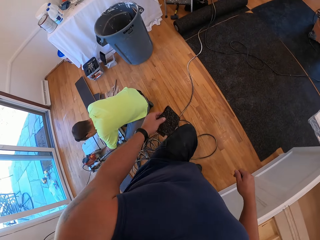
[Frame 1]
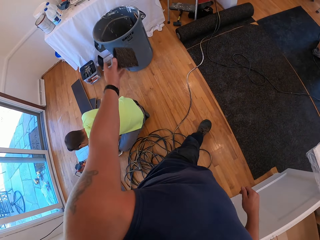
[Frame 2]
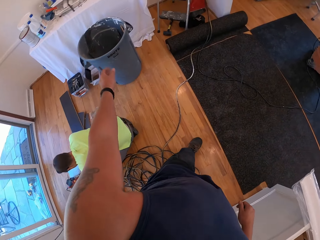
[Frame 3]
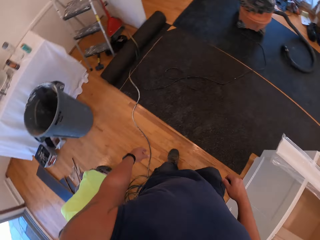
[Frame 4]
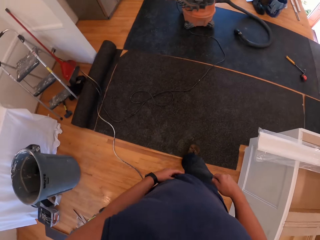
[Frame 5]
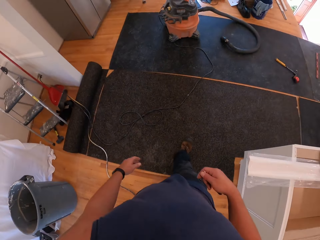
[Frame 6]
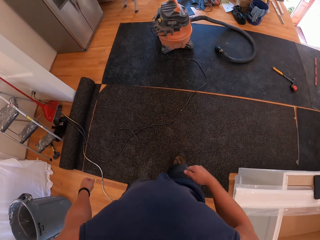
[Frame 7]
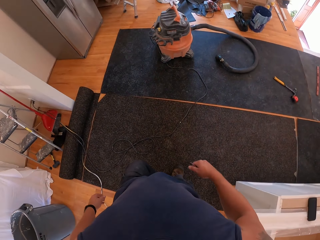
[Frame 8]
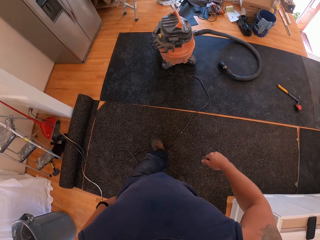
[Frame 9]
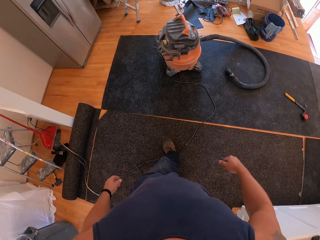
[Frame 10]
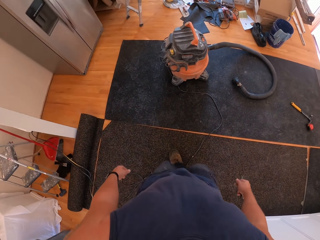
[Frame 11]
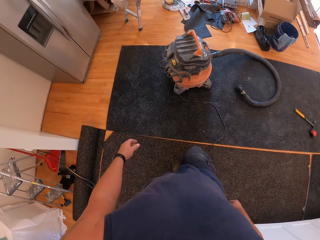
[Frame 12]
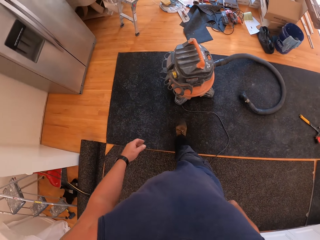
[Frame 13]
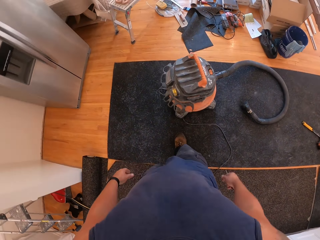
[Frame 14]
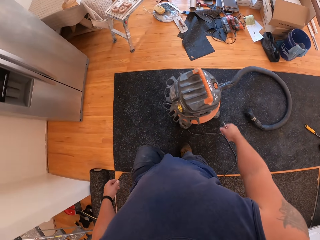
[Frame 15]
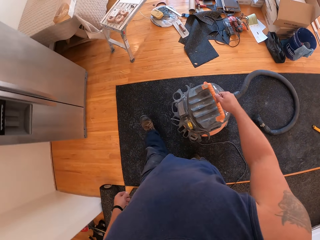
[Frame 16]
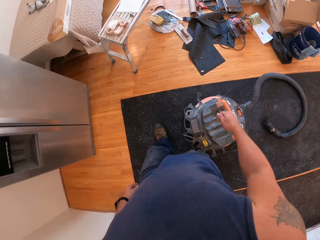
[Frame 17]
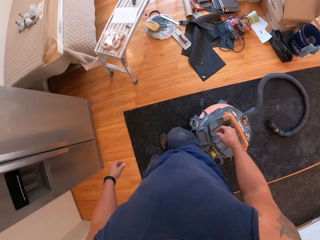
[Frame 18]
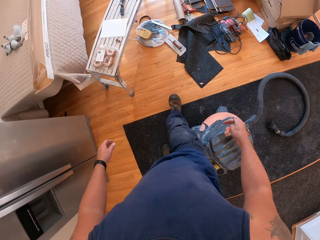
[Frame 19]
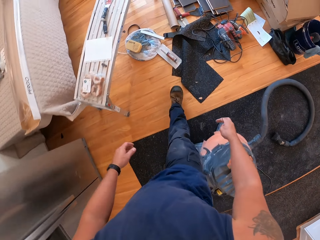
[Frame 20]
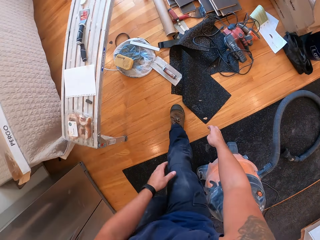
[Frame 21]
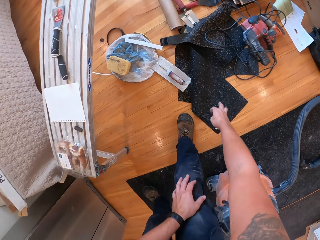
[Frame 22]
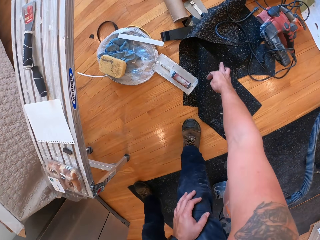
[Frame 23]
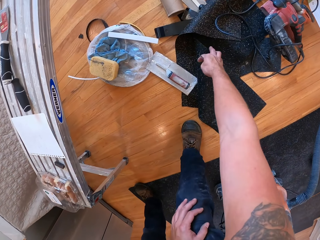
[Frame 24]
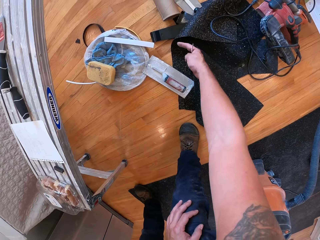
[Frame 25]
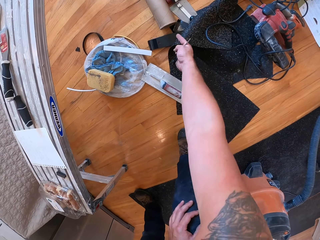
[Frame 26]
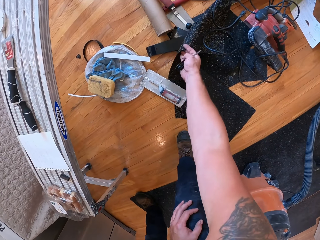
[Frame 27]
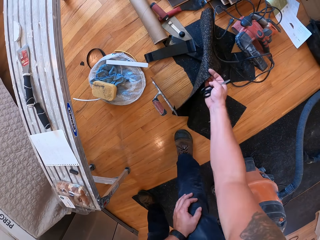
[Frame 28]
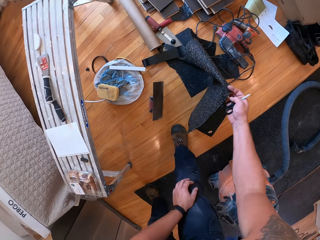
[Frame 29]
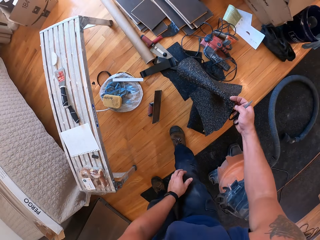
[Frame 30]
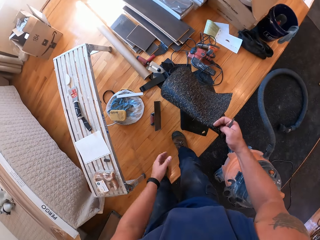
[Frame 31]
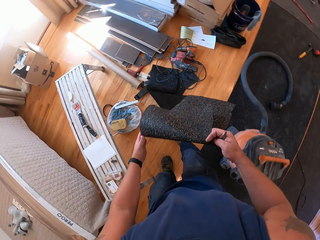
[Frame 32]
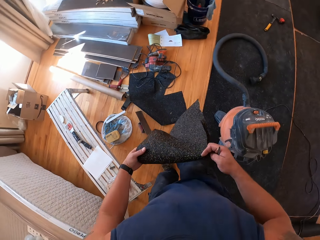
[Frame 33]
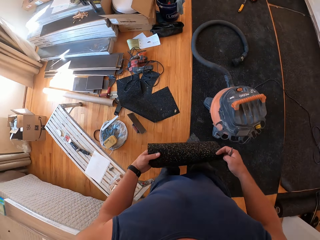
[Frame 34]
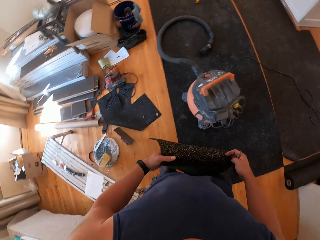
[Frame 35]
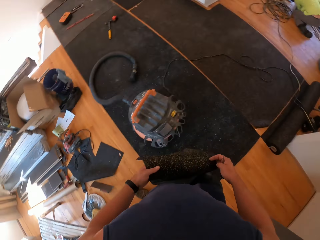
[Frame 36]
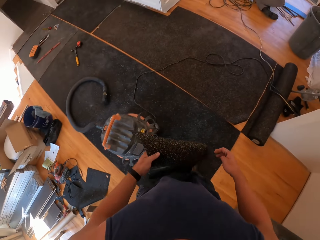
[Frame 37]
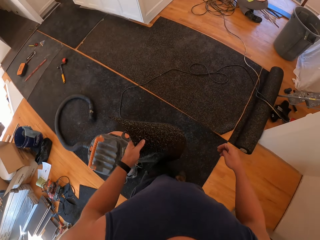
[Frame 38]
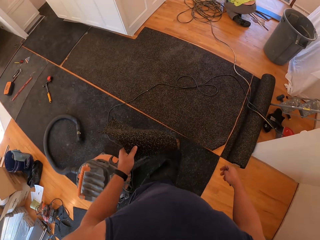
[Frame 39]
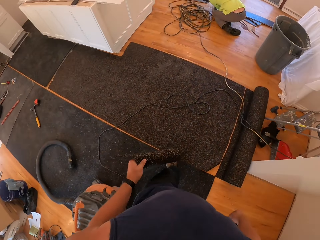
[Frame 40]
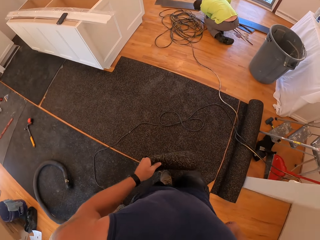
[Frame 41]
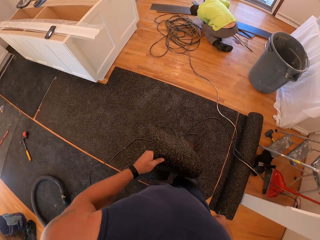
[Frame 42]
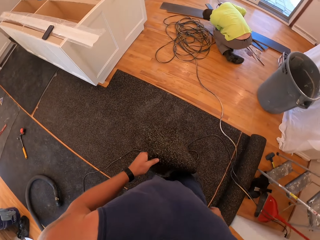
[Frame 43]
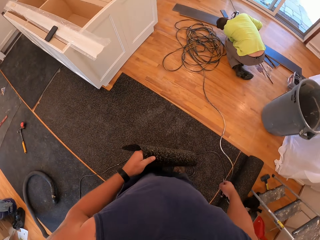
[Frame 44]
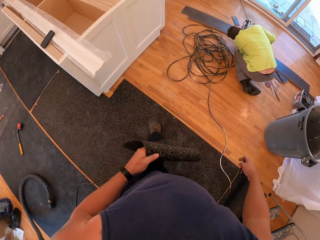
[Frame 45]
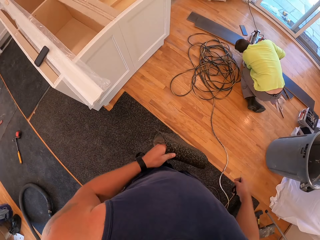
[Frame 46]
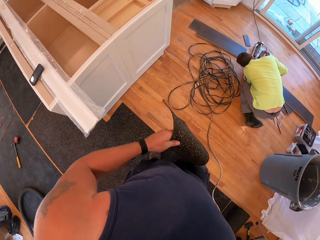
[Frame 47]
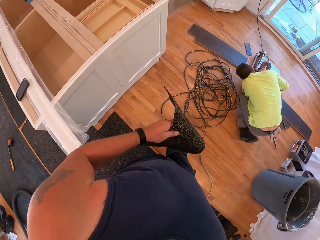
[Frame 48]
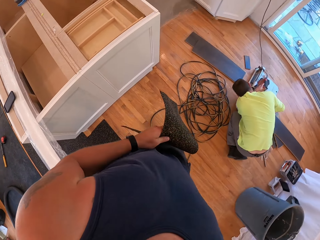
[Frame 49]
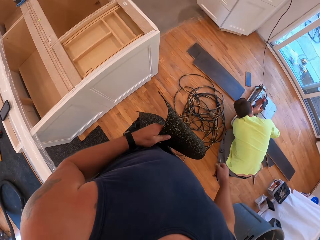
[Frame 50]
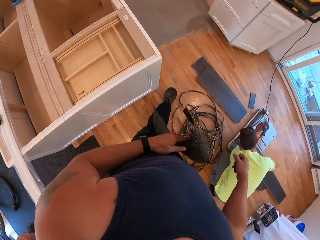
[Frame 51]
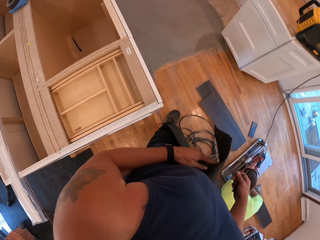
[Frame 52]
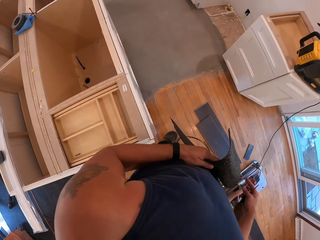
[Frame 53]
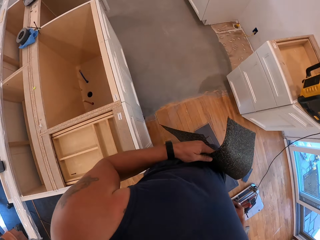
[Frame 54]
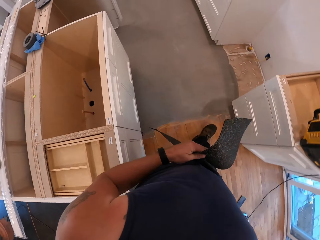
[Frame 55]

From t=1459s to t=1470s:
The camera wearer throws the piece of floor cover into a trash can. They pick another floor cover from the floor board with the right hand. They pass the floor cover to the left hand. They walk to the shelf side.

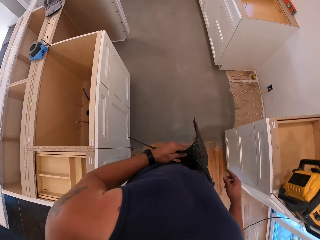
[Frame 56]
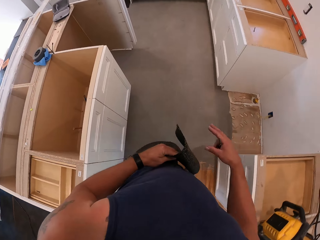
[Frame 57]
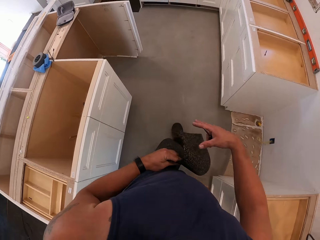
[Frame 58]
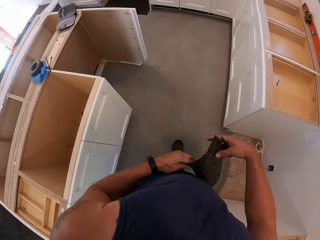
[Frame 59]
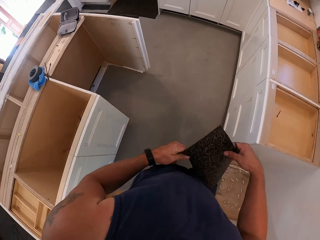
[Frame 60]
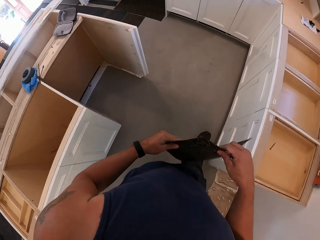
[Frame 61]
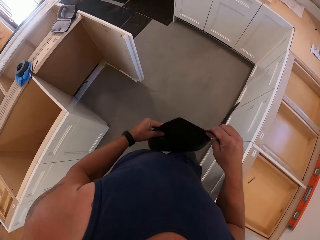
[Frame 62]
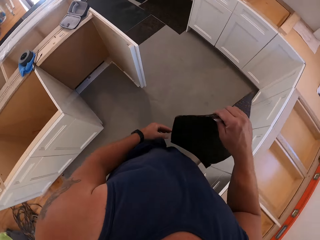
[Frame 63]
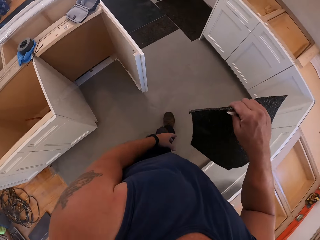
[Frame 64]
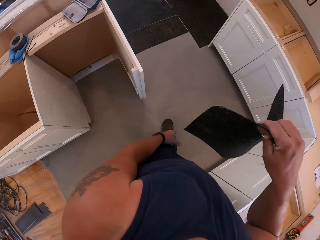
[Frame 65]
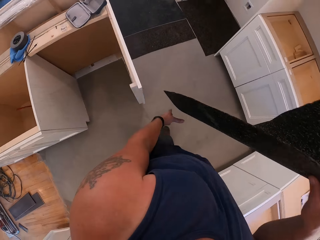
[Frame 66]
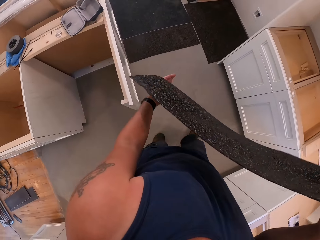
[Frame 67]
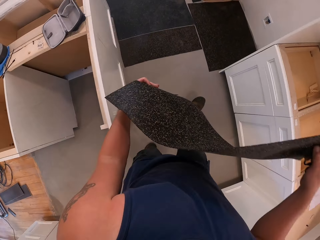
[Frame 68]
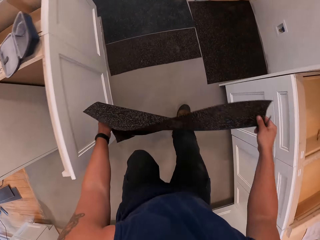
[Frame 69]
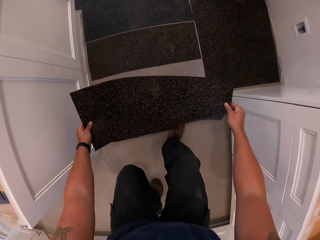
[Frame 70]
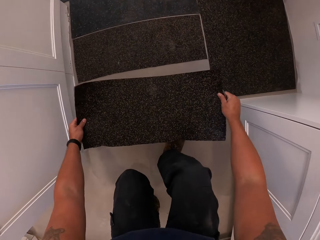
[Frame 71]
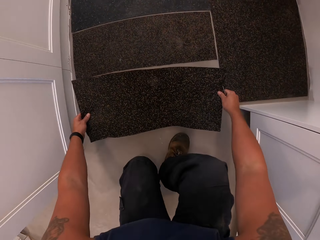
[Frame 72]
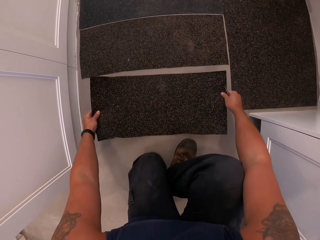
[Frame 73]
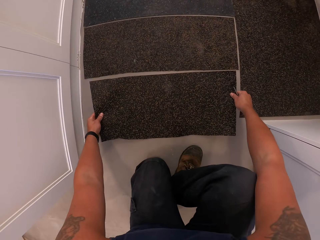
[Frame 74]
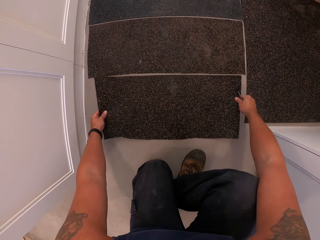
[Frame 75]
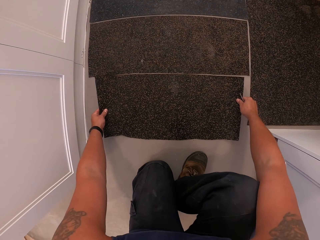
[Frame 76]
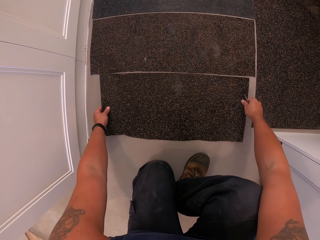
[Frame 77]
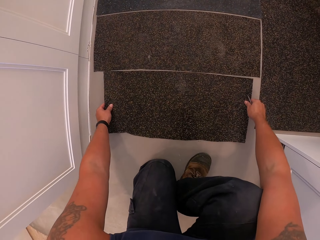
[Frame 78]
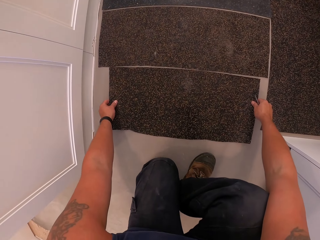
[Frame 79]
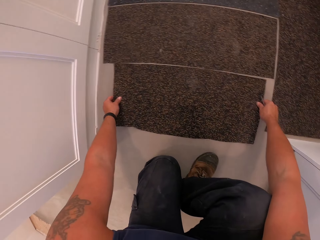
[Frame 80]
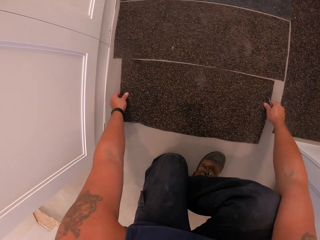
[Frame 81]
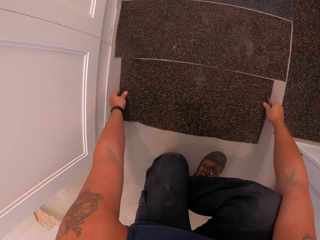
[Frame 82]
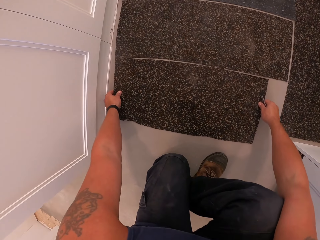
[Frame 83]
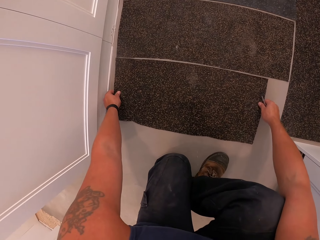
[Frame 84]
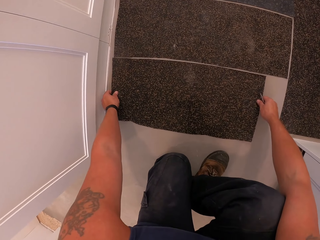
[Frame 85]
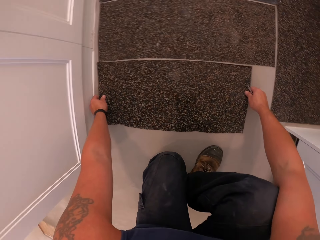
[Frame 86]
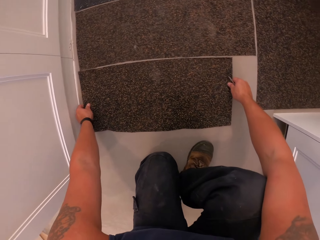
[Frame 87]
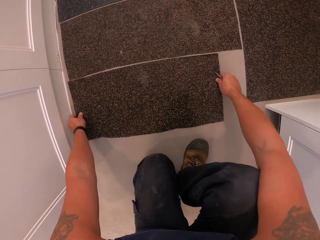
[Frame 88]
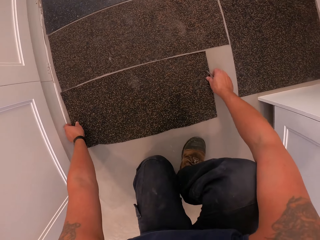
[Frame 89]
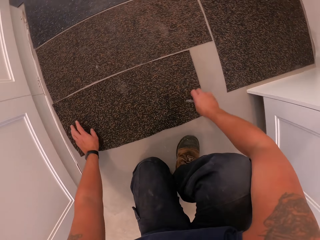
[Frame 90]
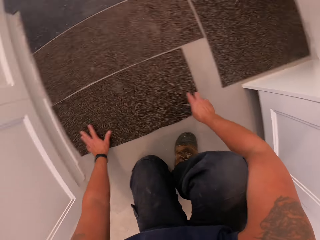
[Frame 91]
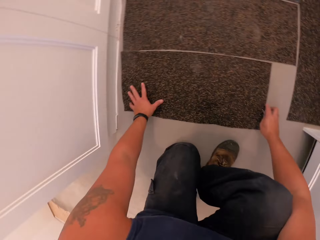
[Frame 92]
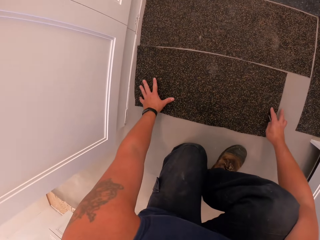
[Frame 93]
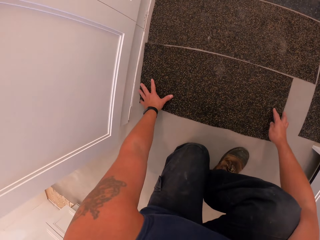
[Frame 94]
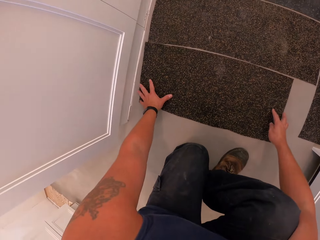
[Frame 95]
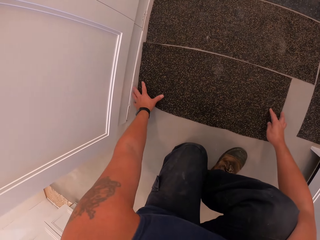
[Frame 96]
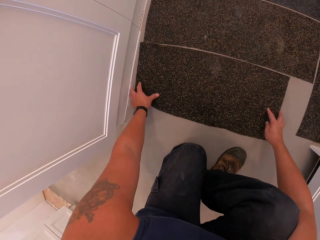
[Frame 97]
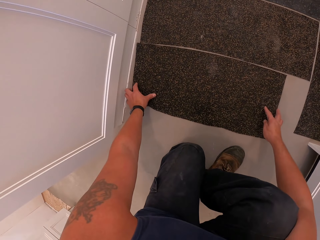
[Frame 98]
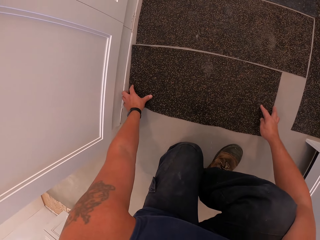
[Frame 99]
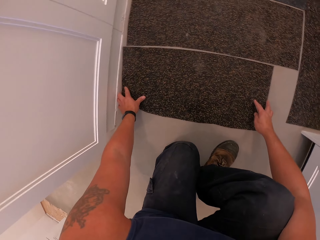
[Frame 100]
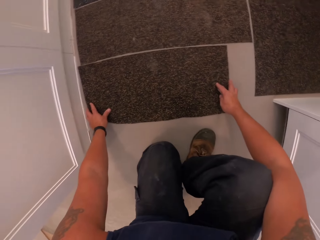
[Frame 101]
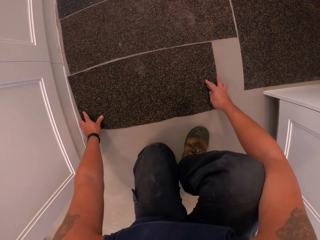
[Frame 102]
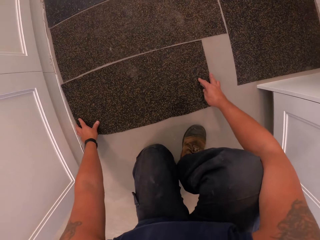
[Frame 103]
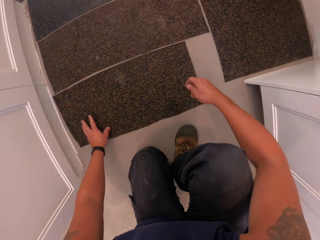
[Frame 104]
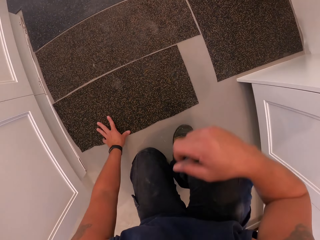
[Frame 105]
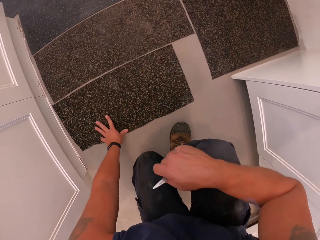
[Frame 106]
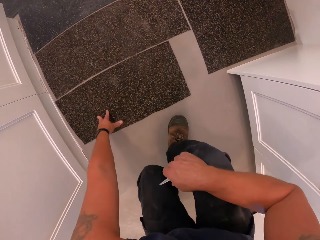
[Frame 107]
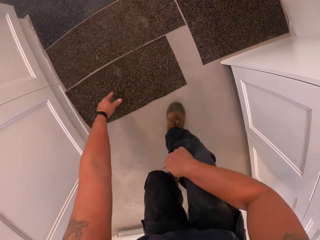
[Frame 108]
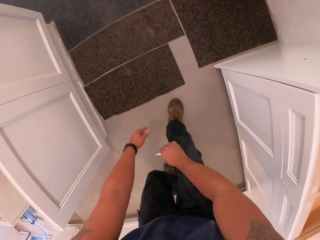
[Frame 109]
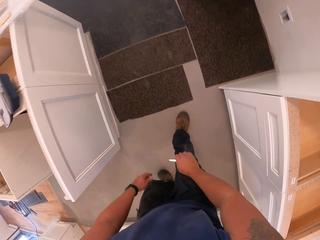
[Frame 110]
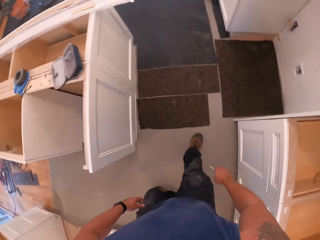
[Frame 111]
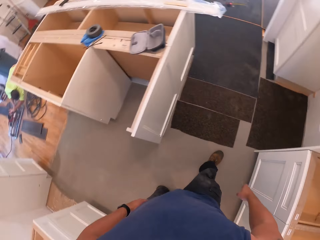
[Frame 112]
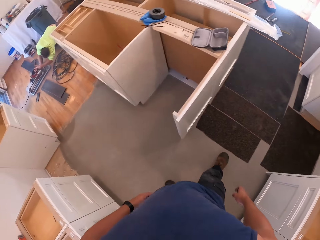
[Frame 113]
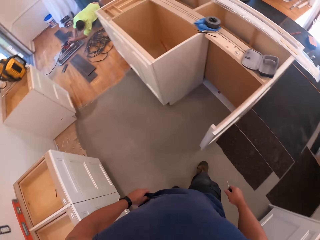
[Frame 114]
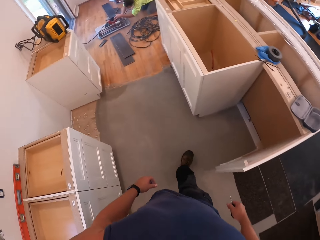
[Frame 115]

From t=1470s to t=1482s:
The camera wearer passes the floor cover to the right hand. They place the floor cover on the floor with both hands. They align the floor mat on the floor.
